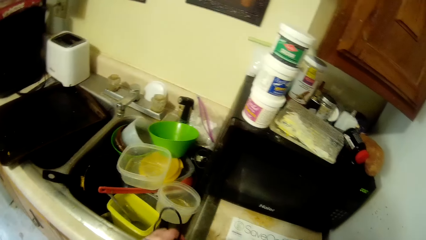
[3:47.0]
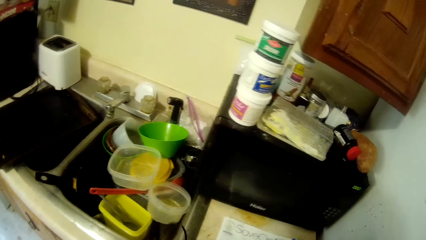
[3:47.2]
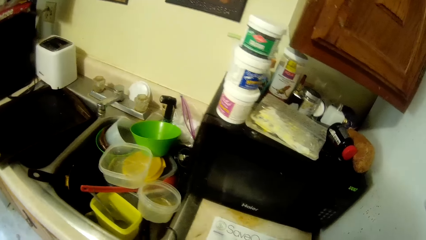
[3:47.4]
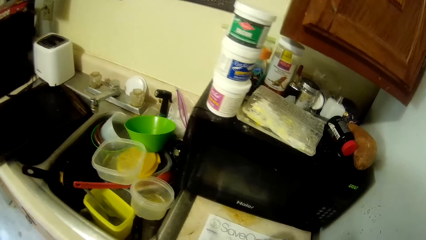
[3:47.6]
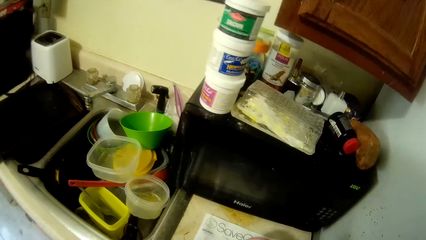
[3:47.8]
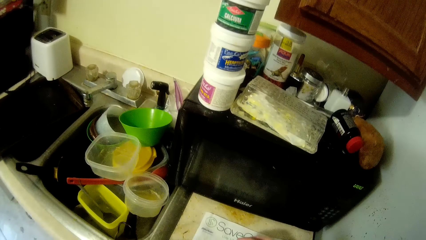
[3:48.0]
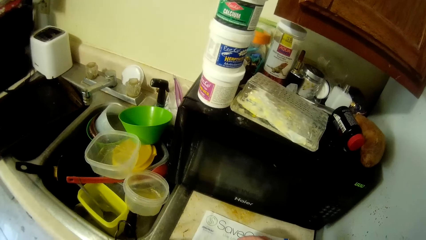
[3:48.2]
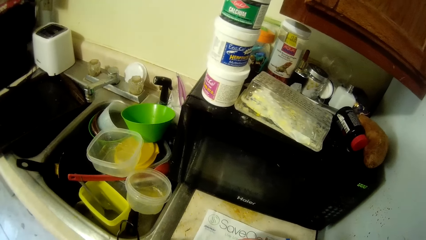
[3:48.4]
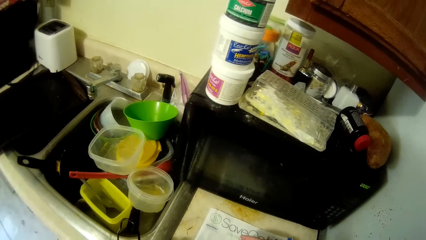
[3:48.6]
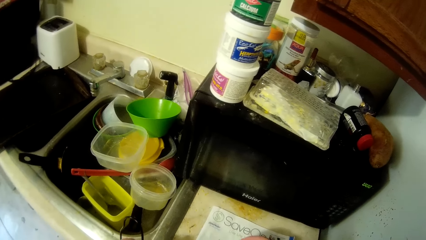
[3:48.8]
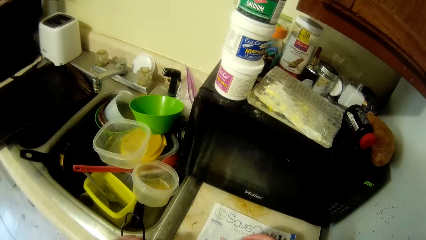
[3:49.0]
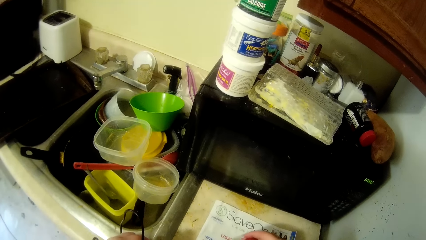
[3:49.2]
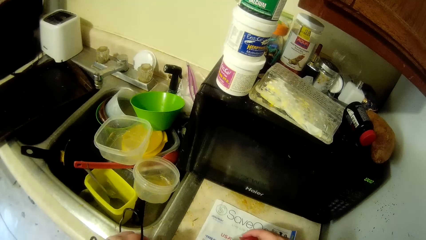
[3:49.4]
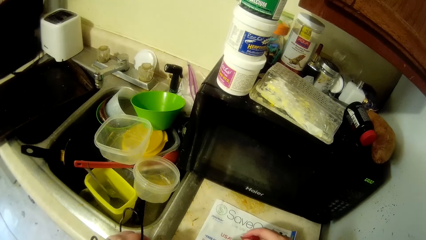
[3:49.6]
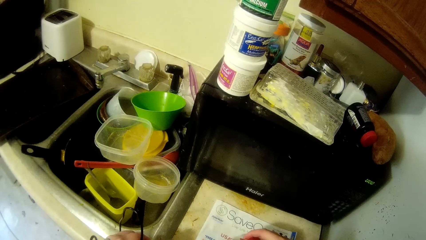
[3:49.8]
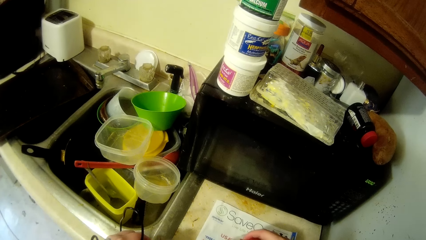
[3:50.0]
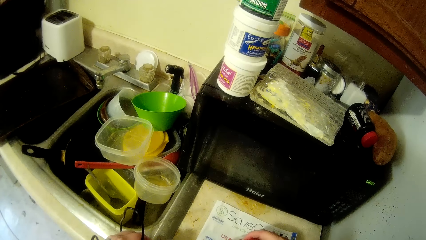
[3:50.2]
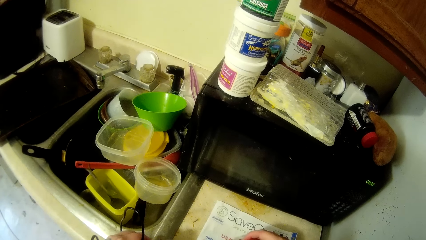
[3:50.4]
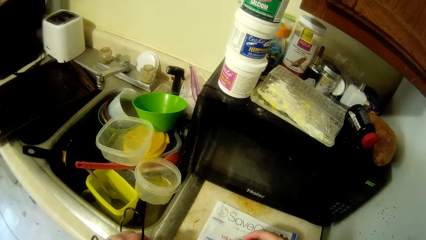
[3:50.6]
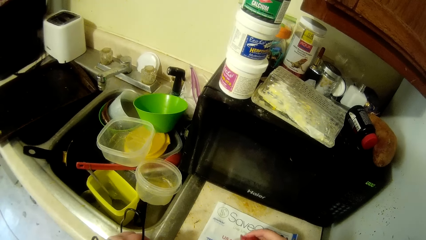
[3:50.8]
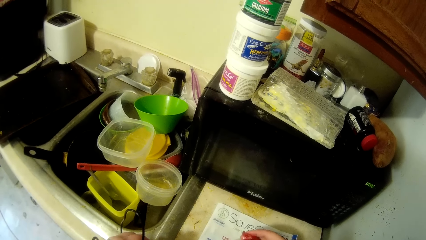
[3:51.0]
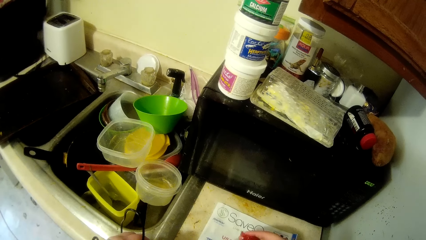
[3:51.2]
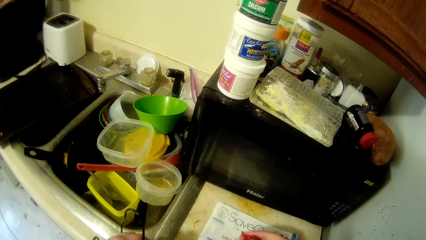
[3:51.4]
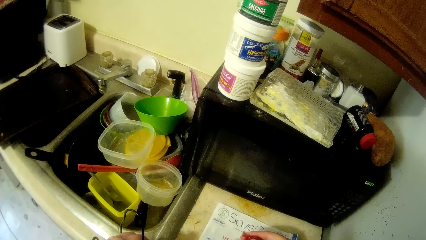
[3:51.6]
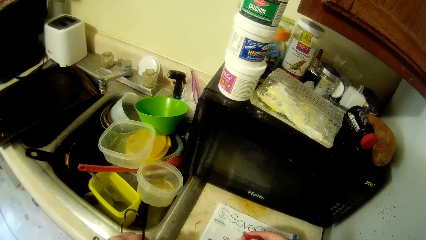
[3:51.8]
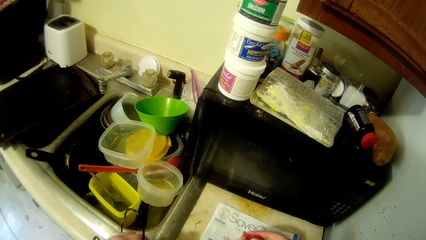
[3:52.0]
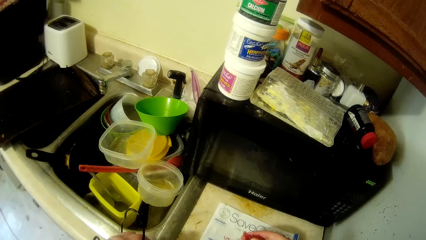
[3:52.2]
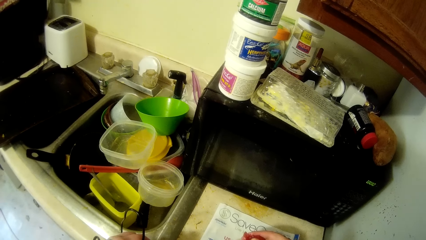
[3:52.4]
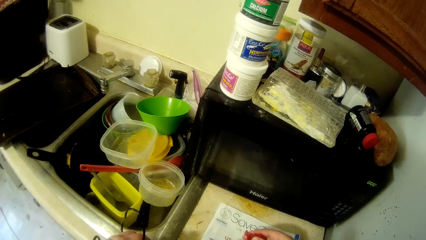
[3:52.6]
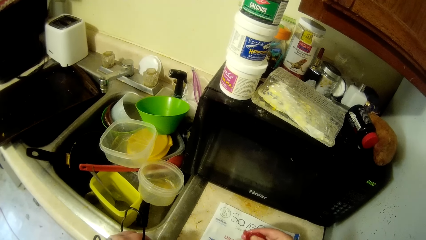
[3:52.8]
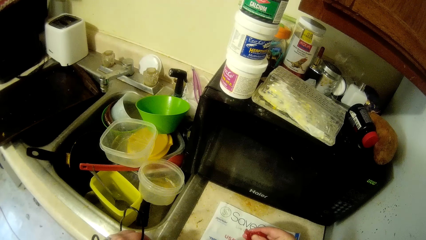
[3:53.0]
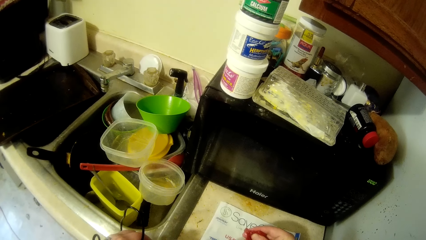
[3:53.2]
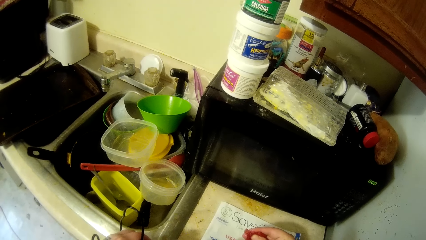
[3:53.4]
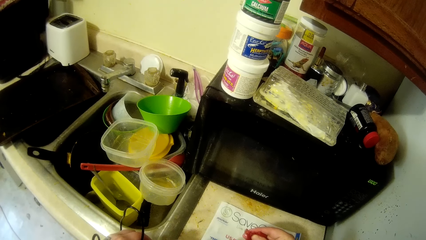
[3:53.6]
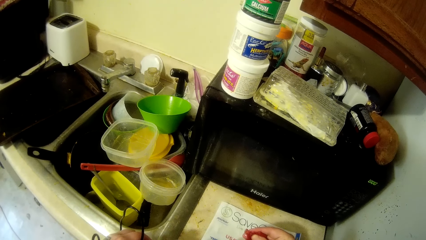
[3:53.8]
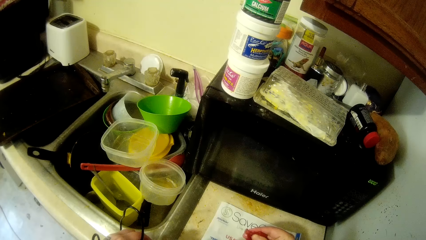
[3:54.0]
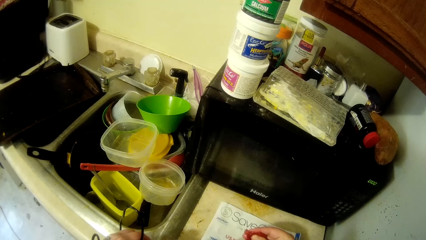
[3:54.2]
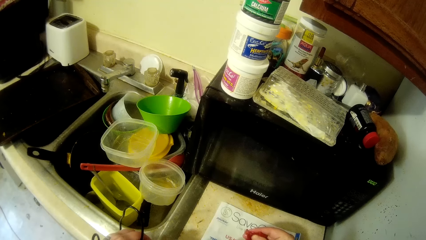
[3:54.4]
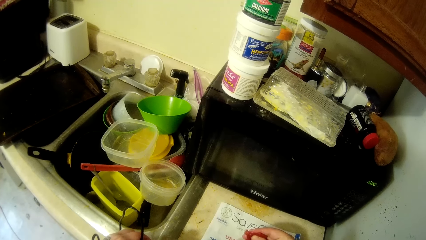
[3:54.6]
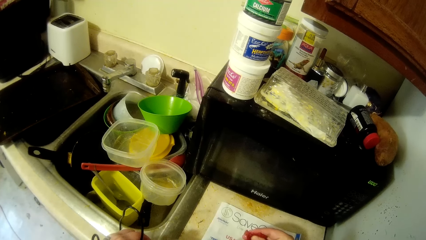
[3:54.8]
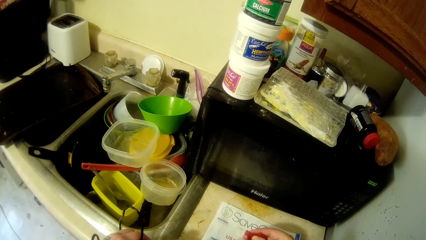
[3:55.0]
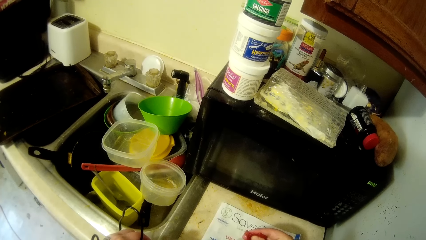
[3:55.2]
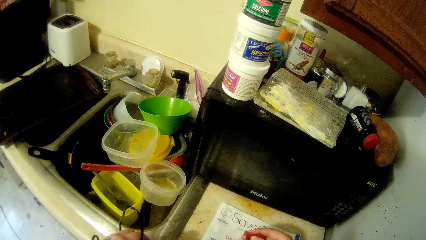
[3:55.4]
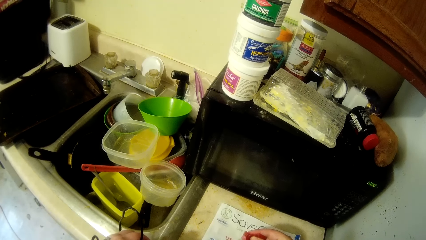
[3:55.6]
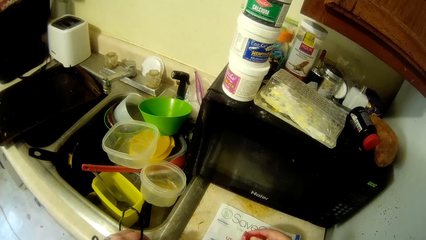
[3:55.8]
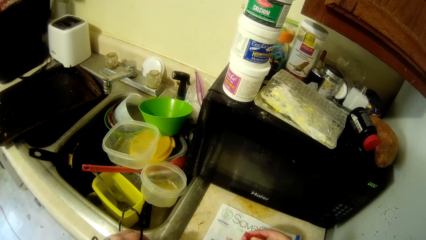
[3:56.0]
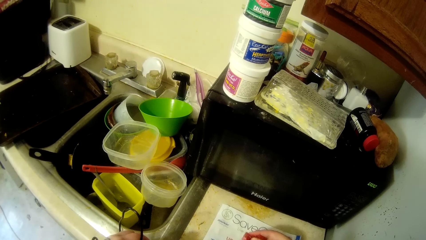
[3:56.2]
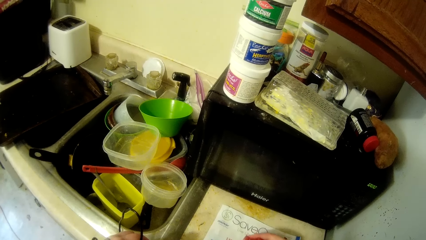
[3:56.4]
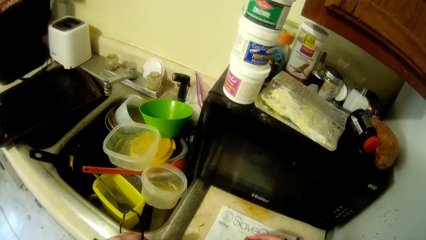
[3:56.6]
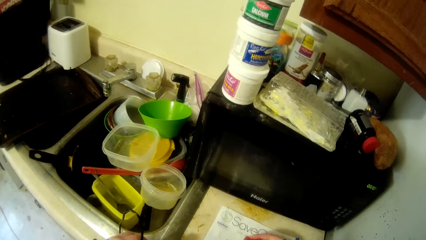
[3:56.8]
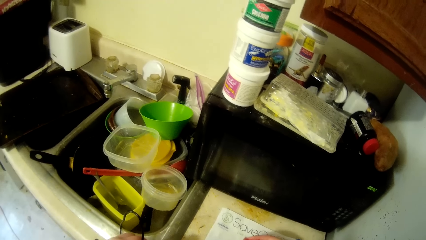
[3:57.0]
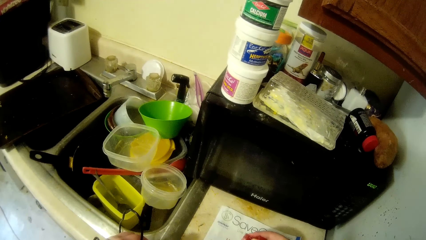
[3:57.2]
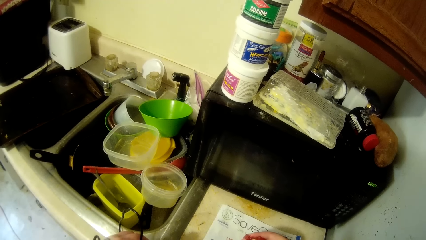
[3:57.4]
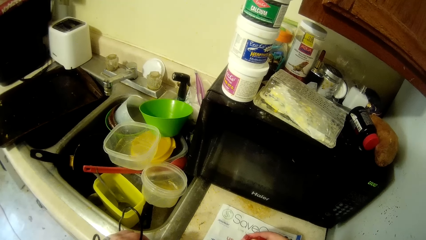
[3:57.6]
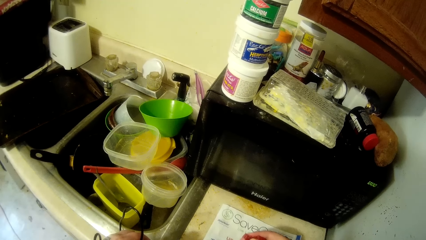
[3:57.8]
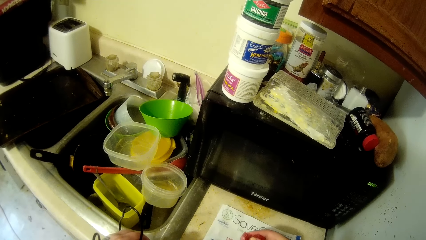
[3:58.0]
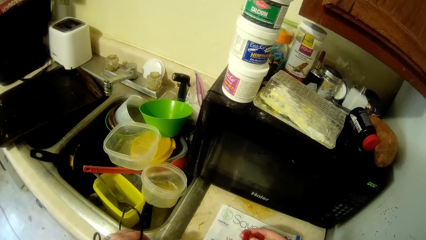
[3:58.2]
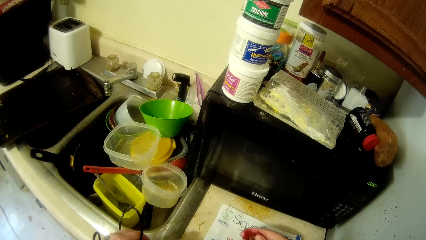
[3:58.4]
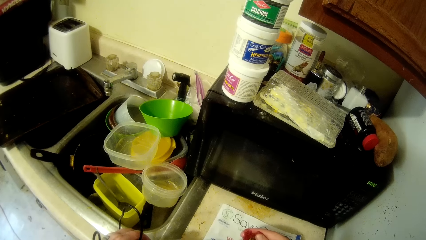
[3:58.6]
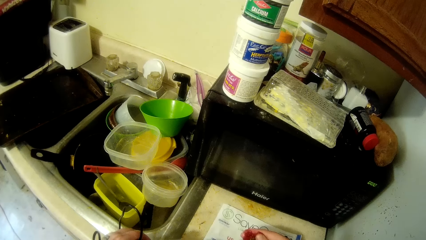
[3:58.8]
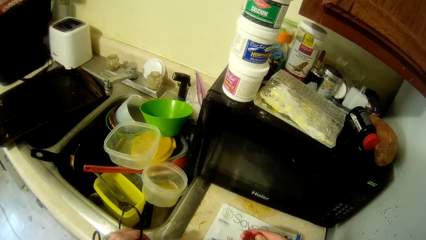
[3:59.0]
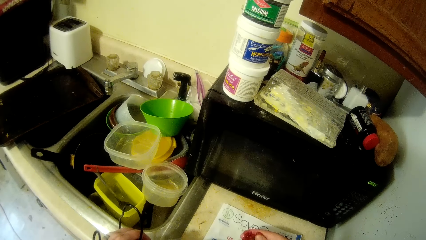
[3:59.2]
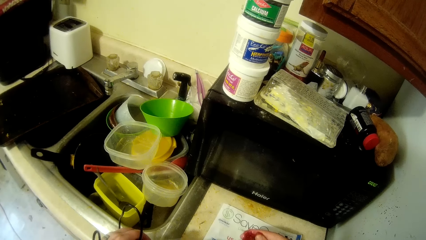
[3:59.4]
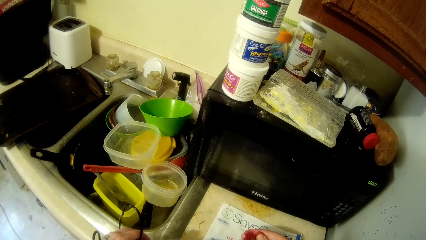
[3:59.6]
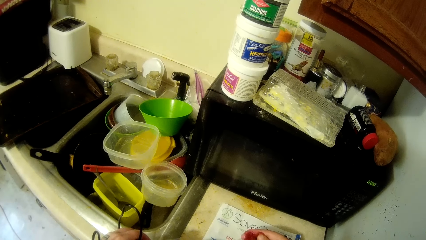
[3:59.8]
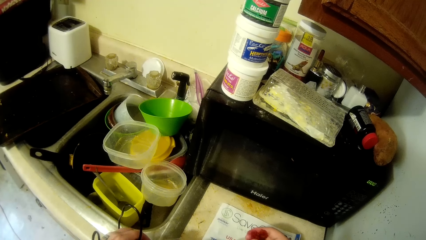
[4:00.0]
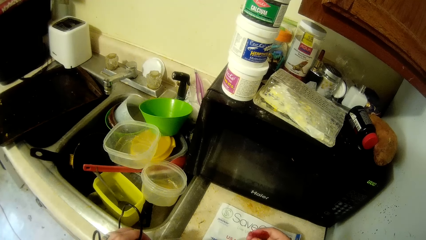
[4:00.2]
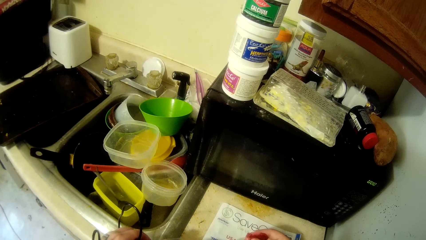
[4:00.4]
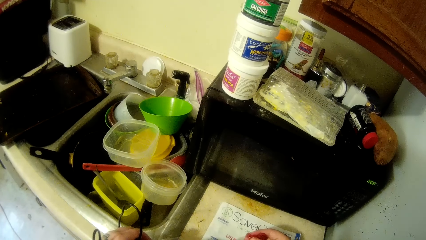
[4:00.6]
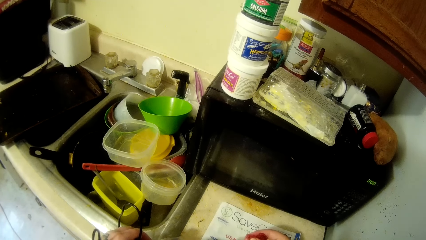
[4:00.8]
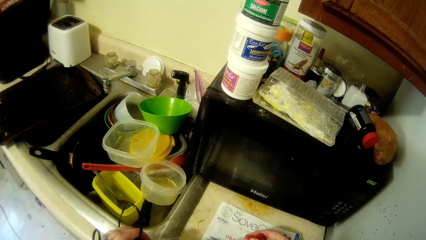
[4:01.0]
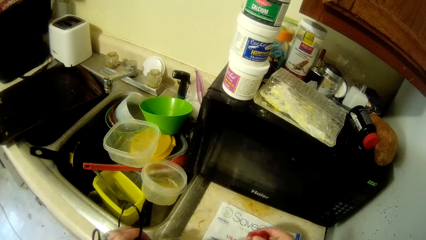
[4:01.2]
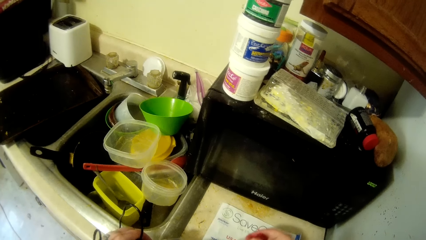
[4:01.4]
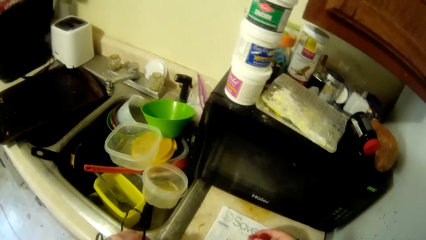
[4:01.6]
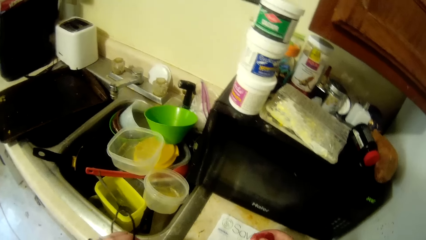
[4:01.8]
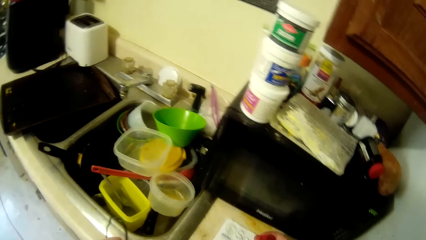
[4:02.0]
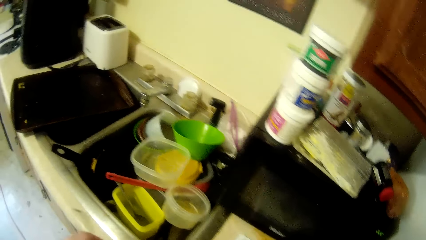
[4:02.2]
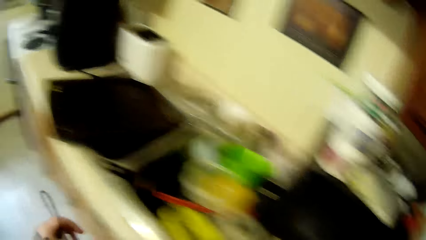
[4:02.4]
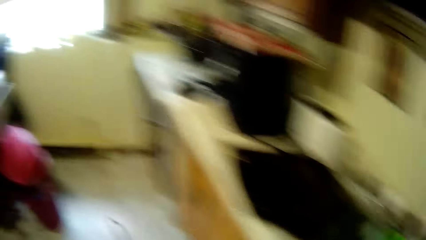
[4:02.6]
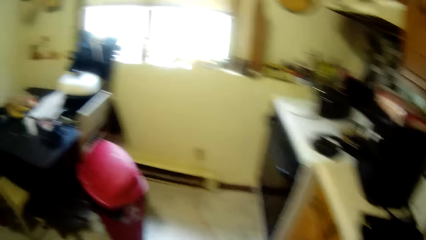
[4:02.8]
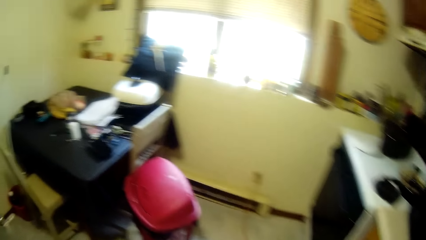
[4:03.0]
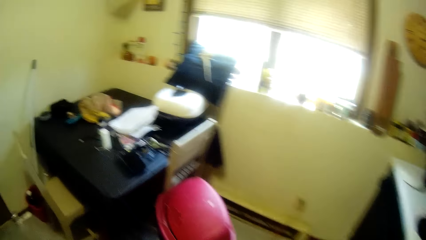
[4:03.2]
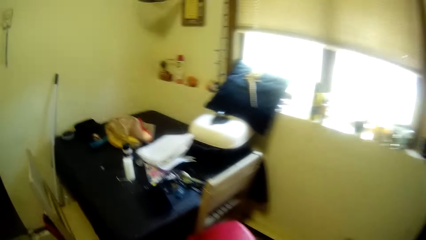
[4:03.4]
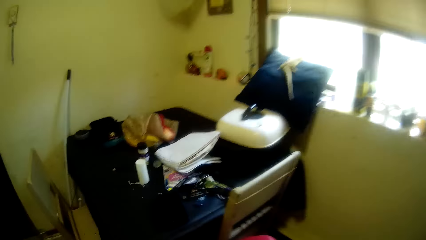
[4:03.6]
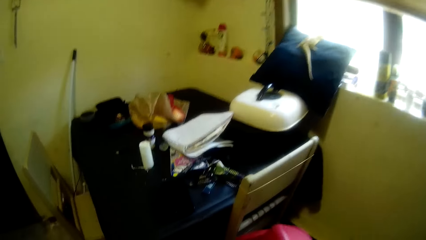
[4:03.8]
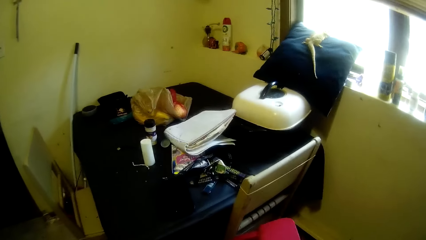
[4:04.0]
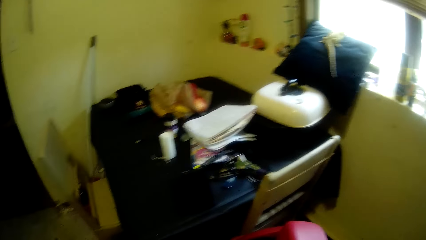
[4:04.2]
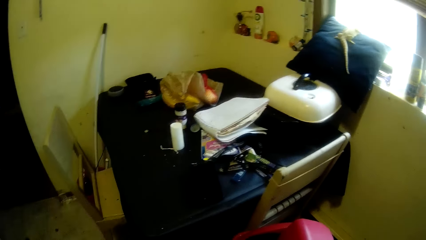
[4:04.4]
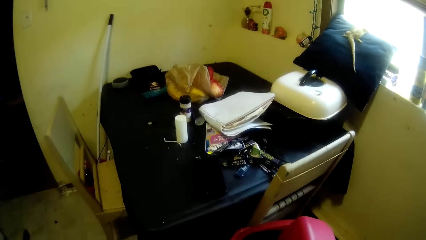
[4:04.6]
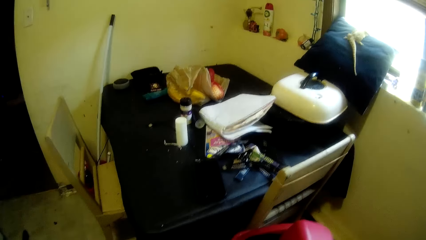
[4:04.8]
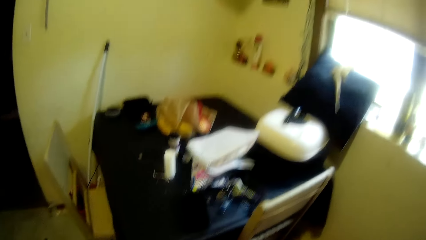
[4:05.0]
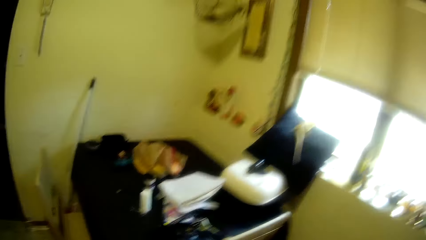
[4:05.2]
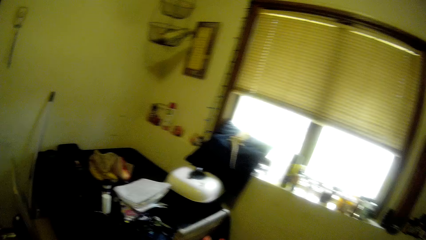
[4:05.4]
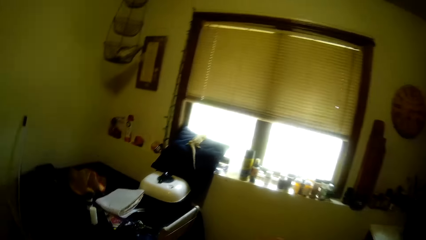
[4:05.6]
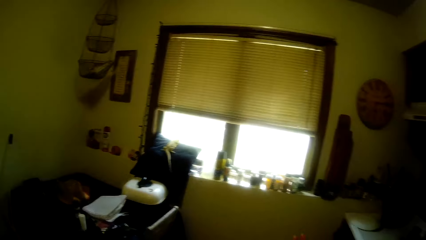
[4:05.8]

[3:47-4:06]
The camera wearer moves a hand. They move a hand again. They walk around and open the trashcan.
